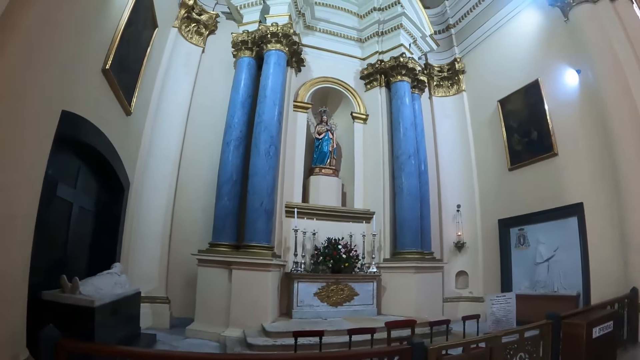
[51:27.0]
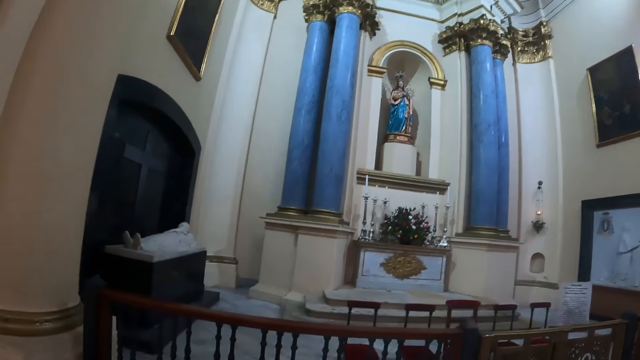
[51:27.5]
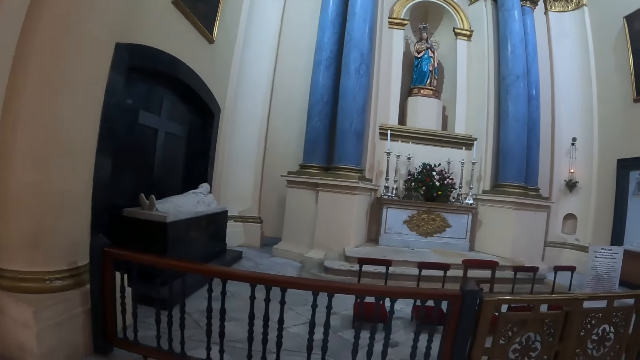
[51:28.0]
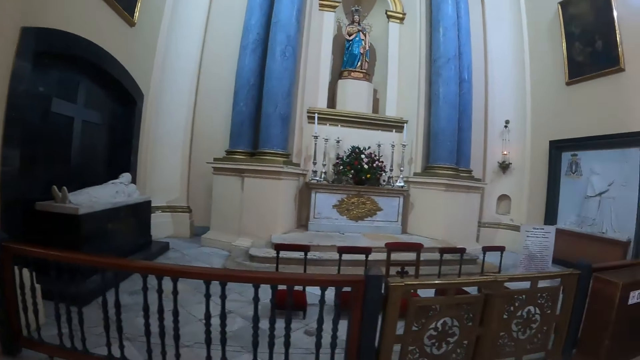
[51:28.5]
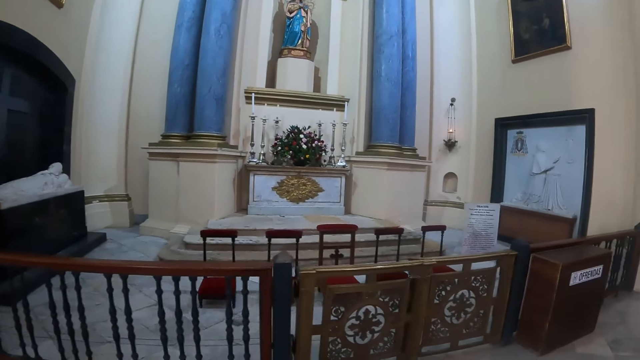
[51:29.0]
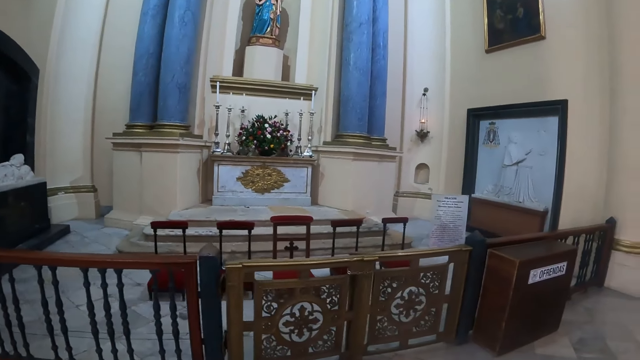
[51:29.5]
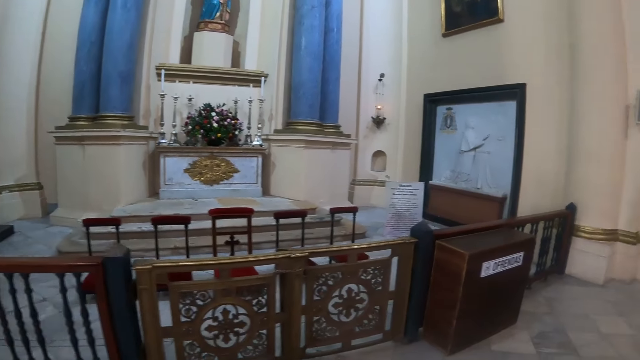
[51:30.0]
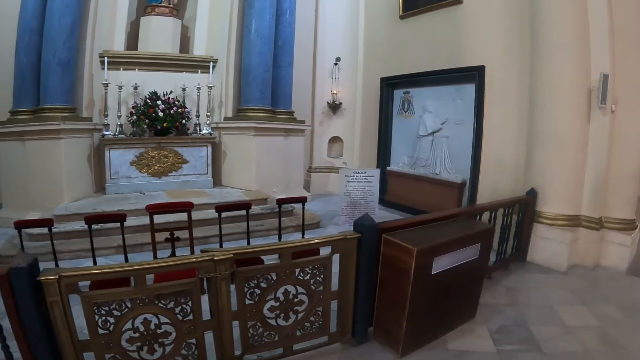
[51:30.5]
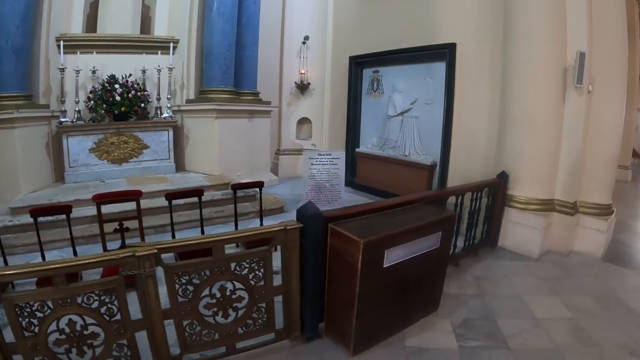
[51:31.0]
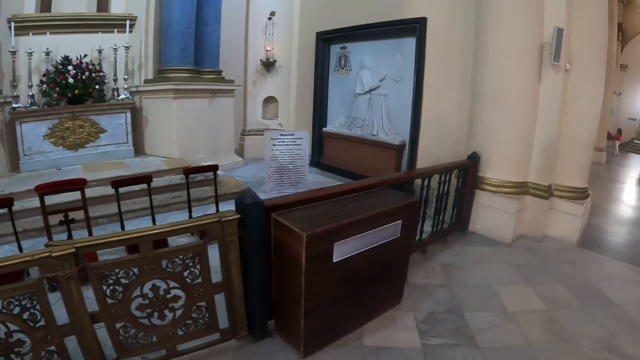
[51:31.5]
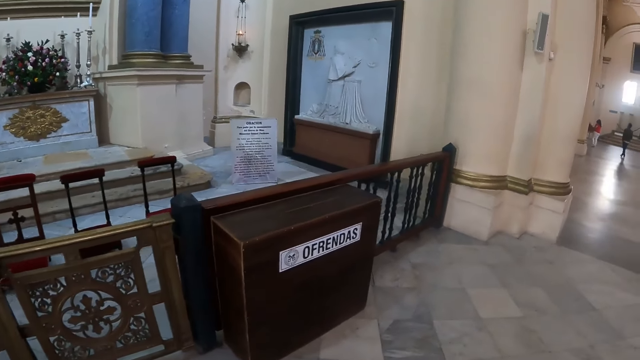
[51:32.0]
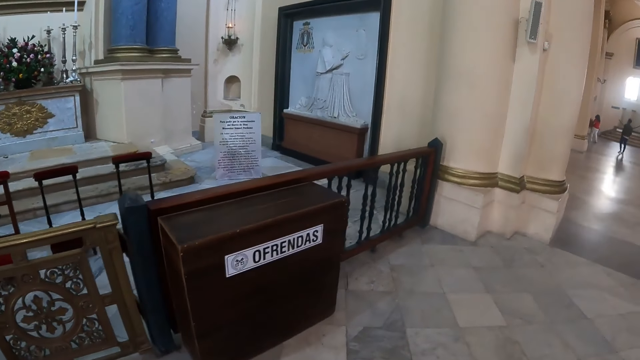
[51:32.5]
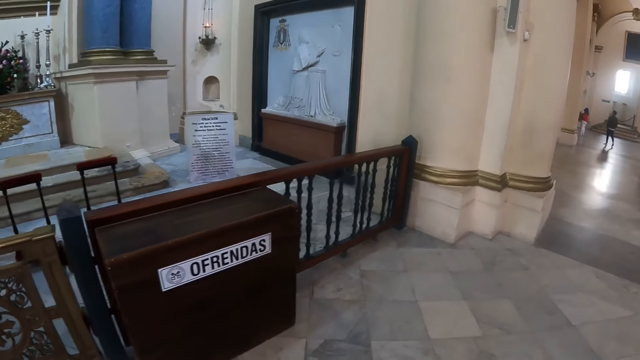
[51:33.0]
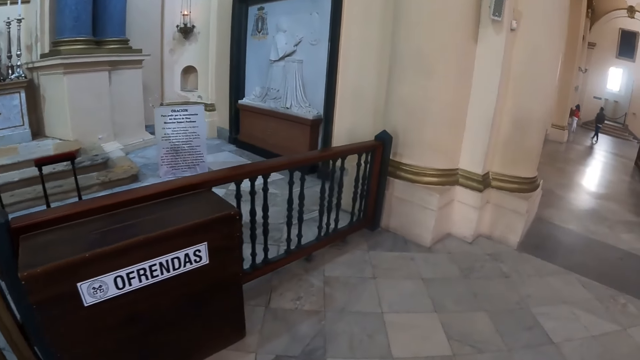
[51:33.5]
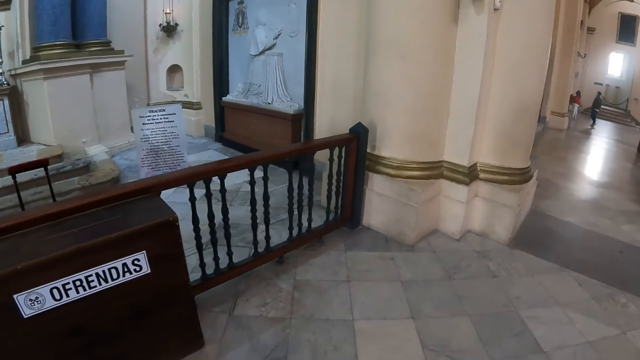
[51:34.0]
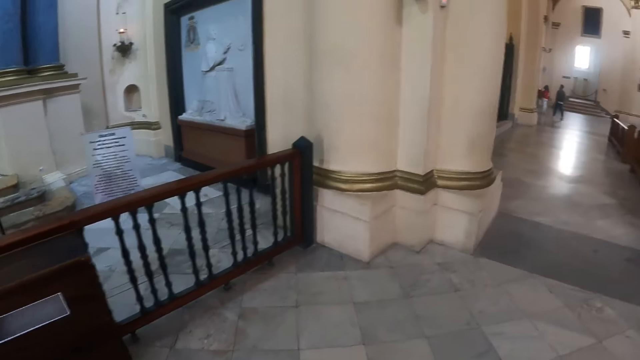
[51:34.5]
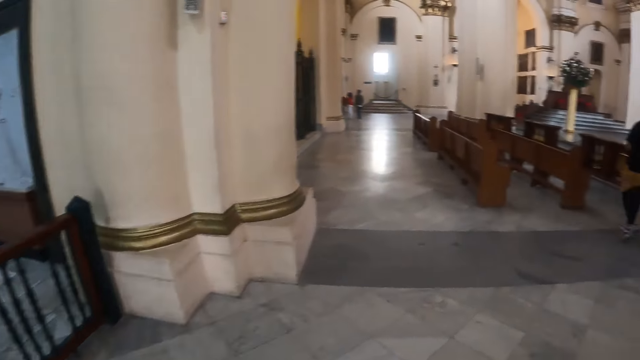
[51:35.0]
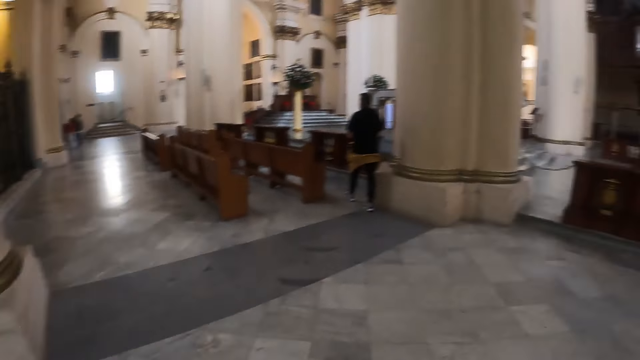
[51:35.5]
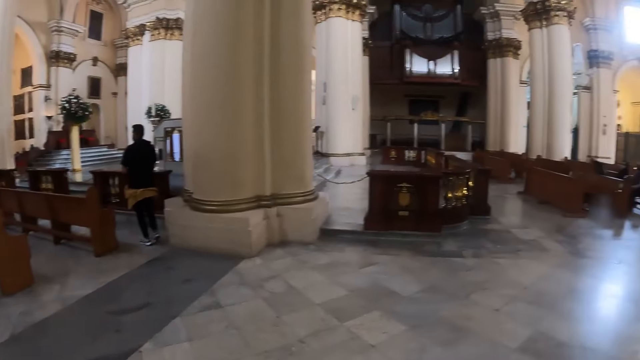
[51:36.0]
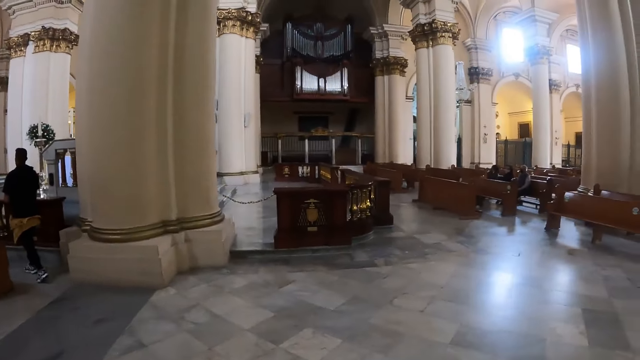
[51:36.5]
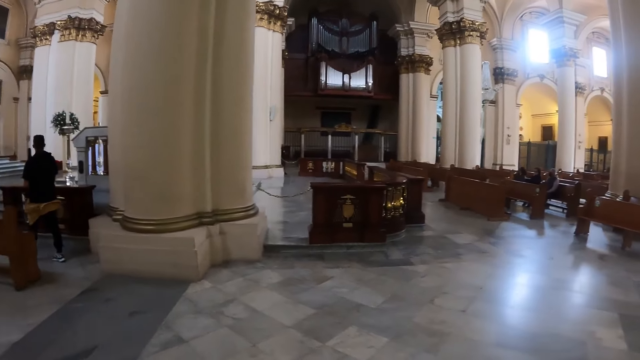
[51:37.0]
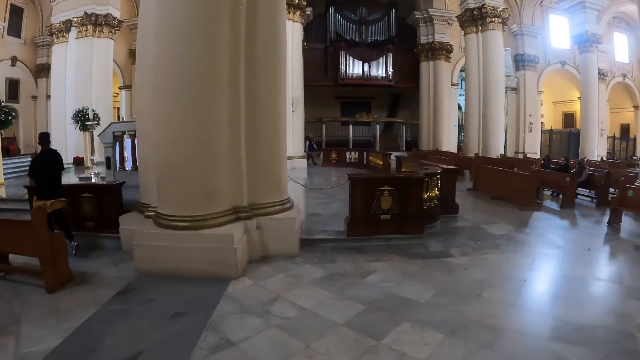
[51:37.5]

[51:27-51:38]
The camera wearer looks around. They walk in the church. They walk forward. They turn around.

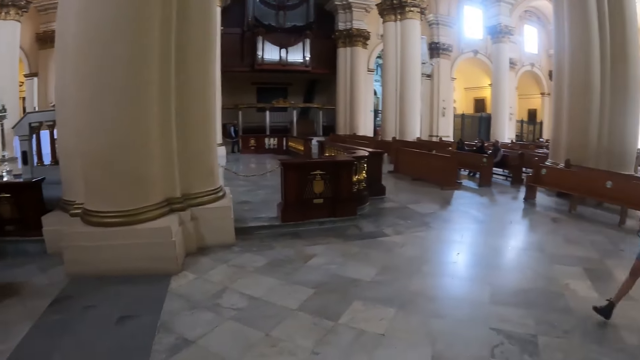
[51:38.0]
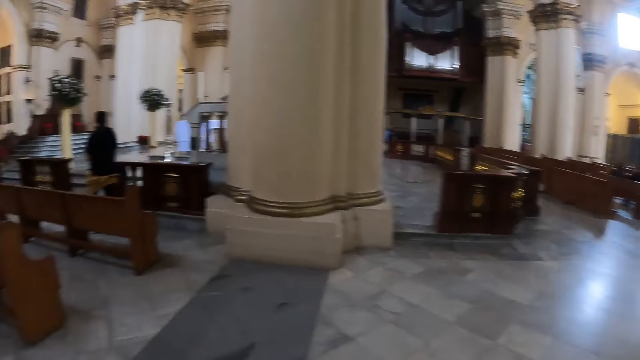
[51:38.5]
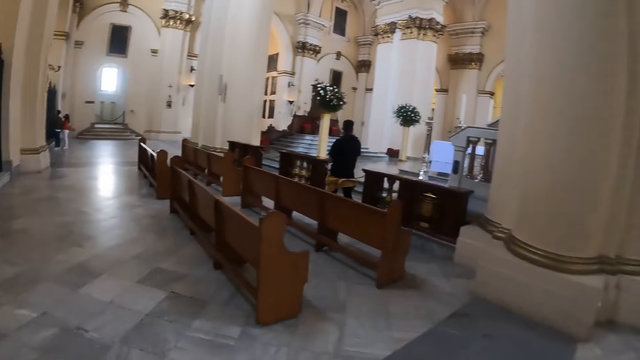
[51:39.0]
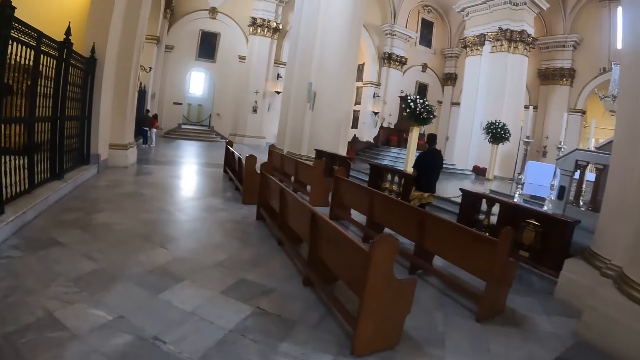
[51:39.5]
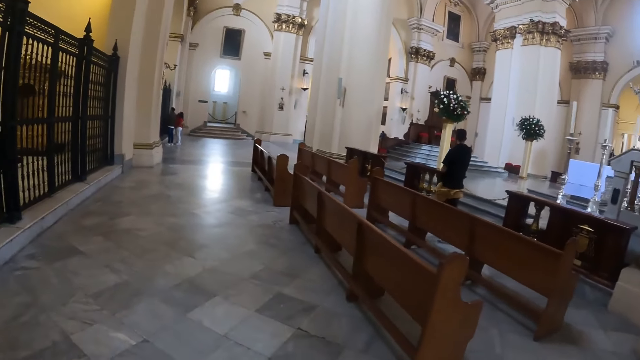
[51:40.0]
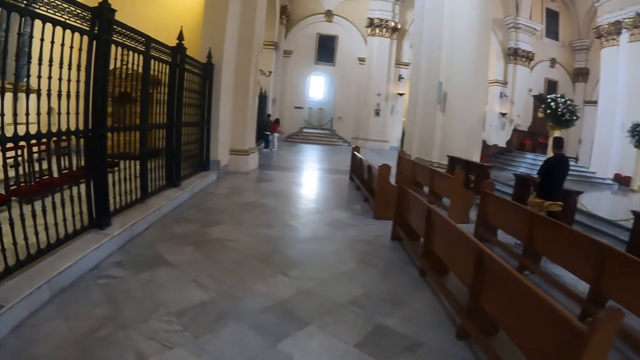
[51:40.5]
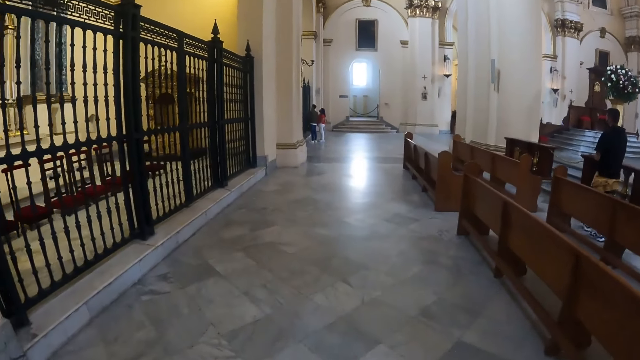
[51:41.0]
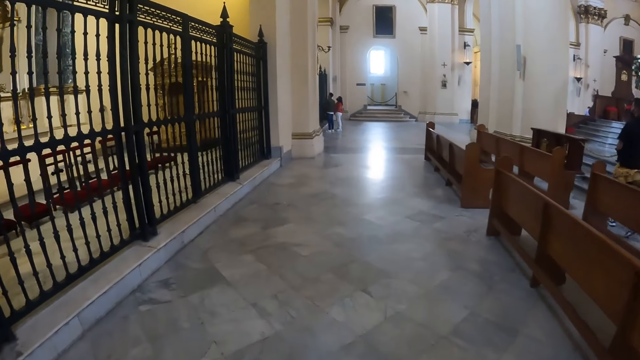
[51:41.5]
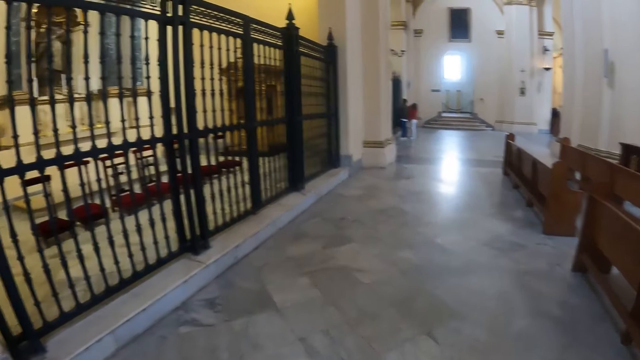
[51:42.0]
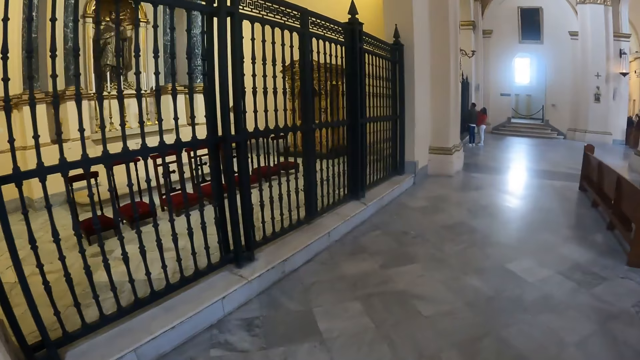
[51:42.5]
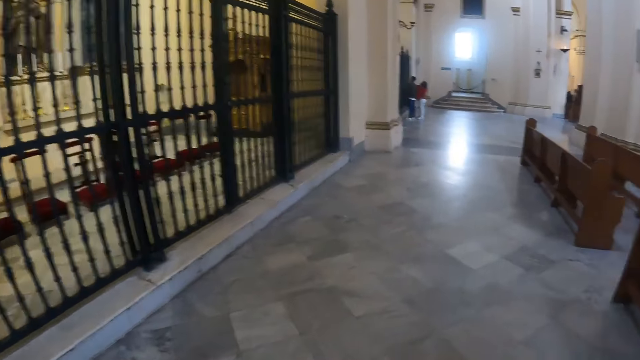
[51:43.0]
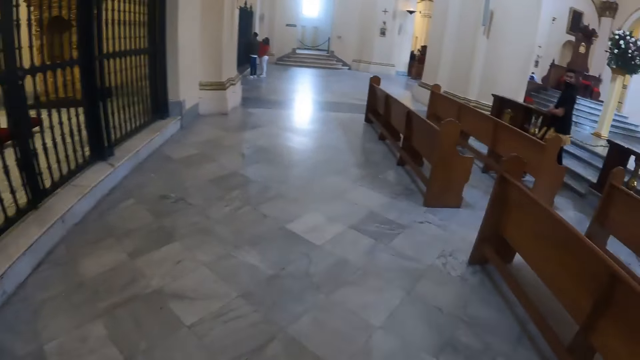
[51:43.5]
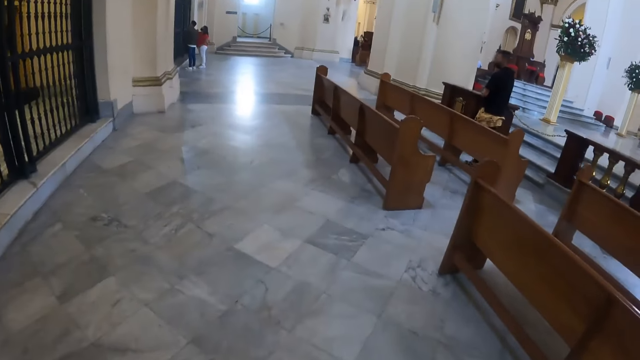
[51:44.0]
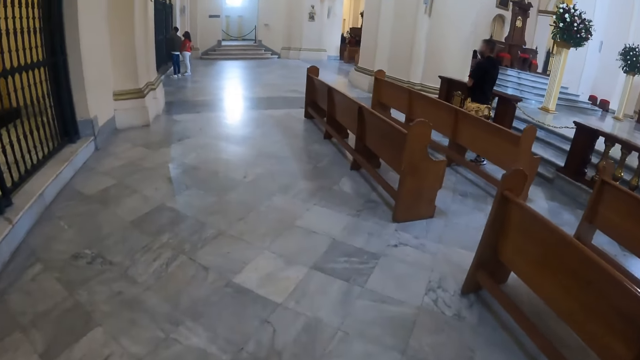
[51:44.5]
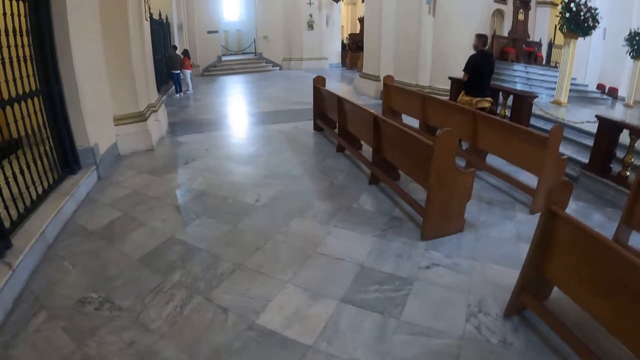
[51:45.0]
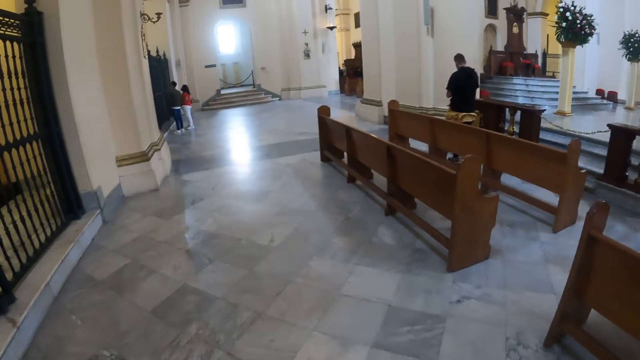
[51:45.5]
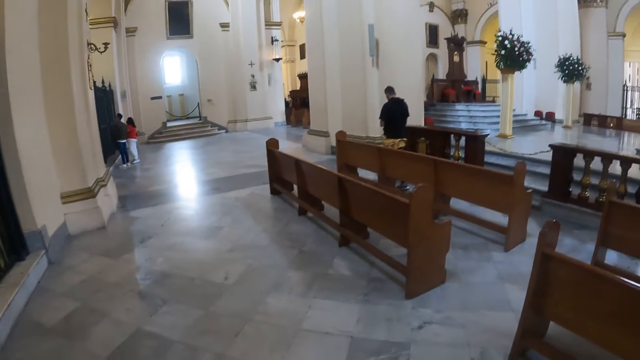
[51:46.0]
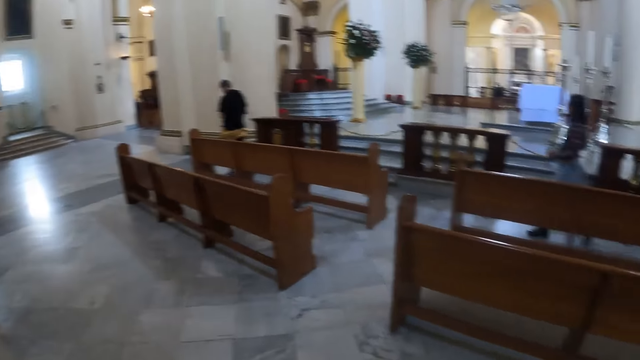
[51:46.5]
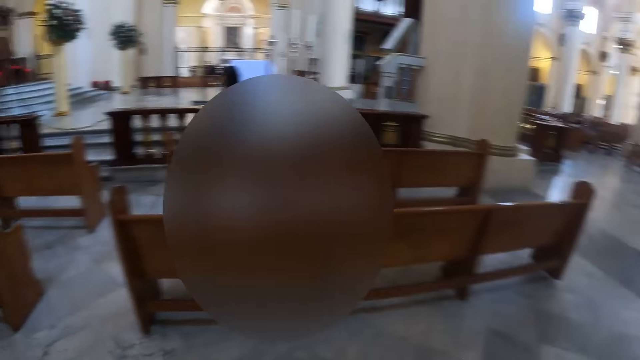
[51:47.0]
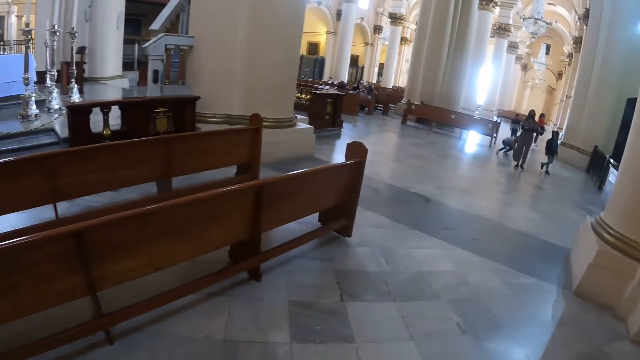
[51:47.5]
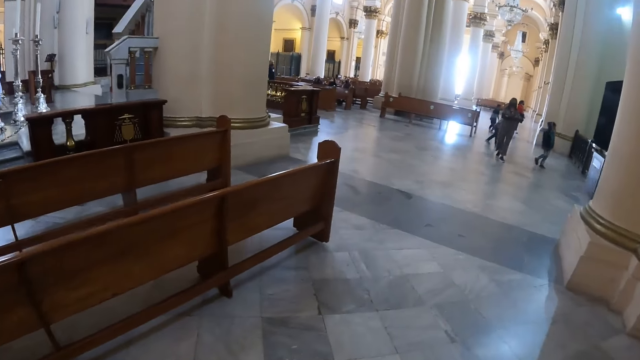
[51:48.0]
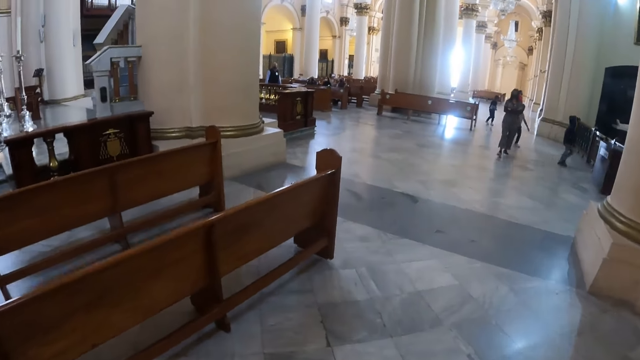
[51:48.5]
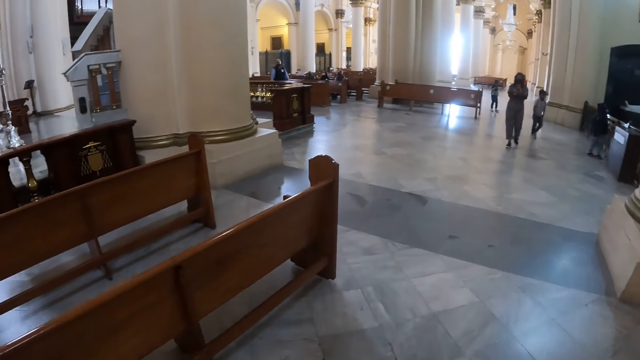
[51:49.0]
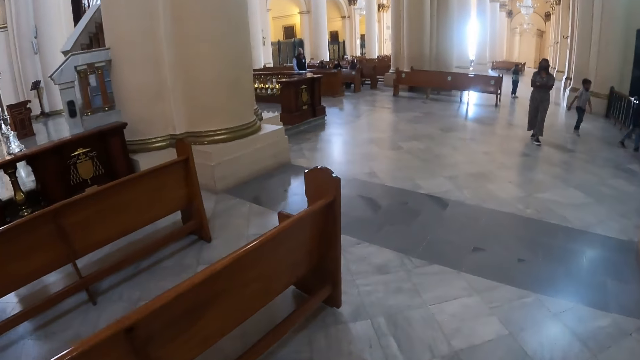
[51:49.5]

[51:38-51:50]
The camera wearer looks around. They walk in the church. They turn around. They walk forward.
